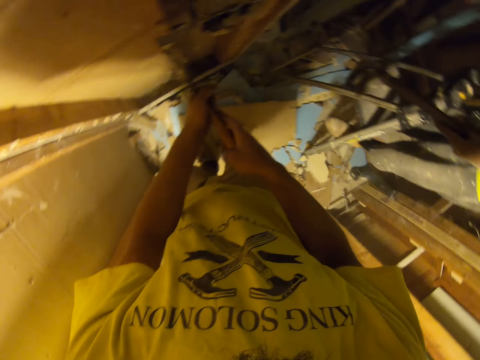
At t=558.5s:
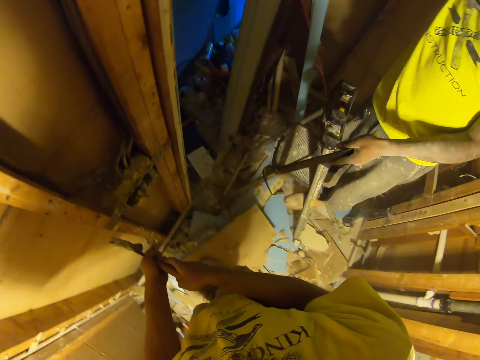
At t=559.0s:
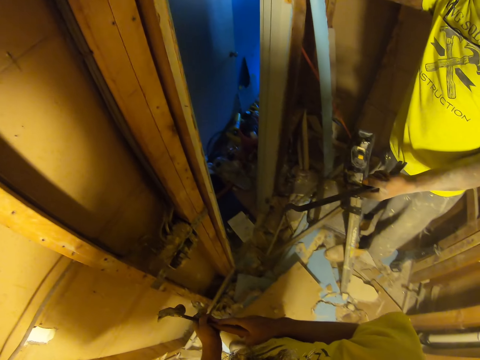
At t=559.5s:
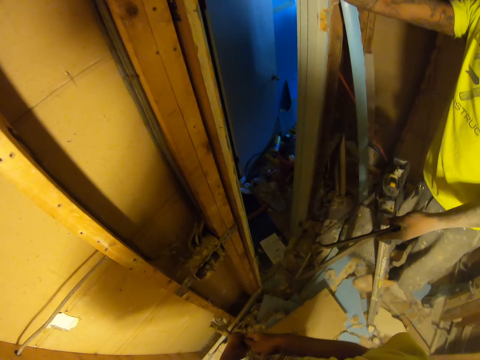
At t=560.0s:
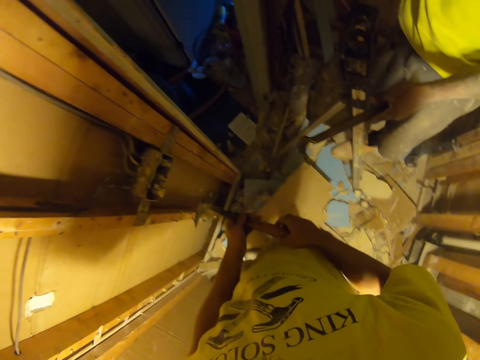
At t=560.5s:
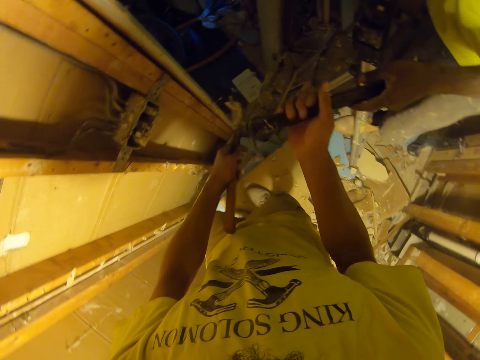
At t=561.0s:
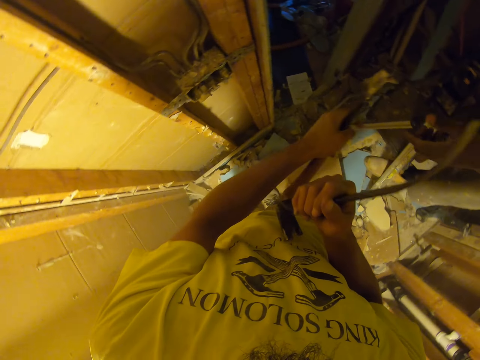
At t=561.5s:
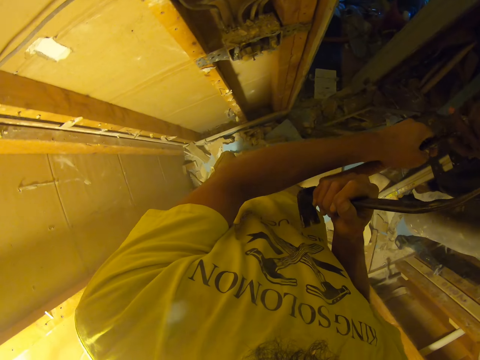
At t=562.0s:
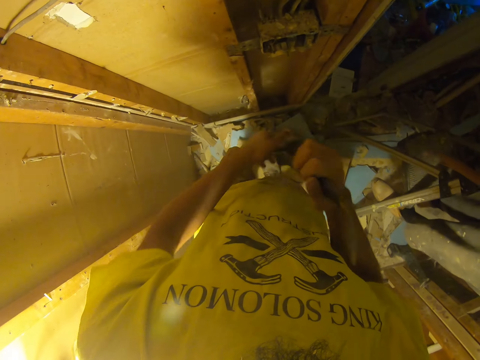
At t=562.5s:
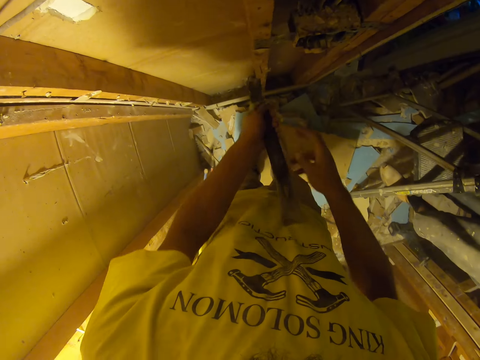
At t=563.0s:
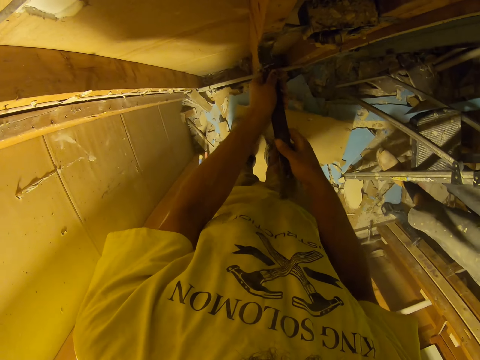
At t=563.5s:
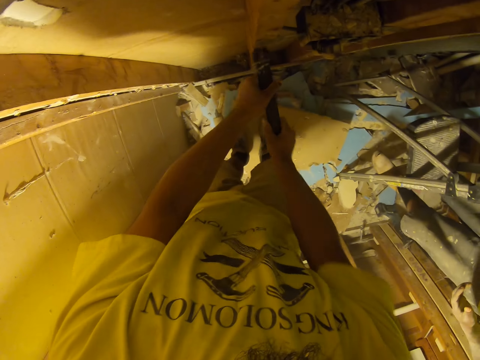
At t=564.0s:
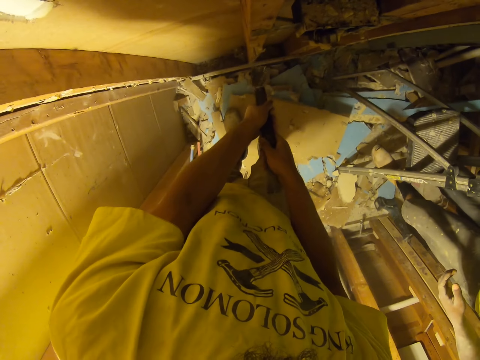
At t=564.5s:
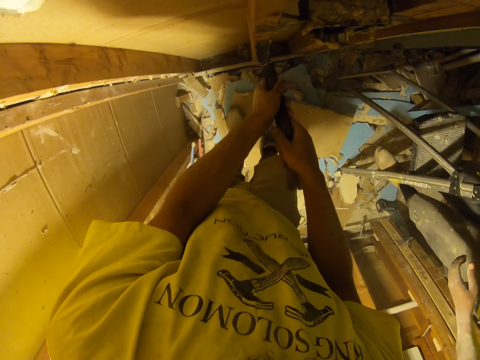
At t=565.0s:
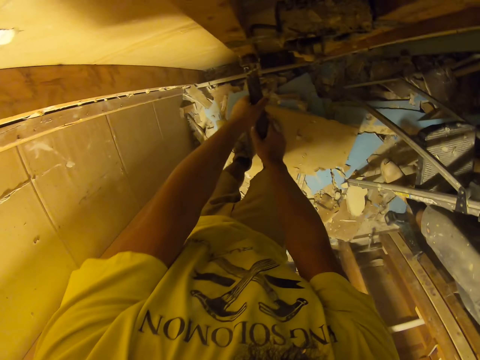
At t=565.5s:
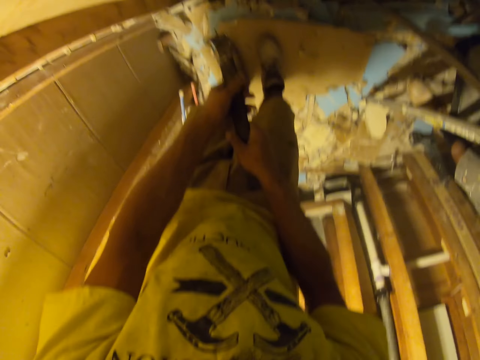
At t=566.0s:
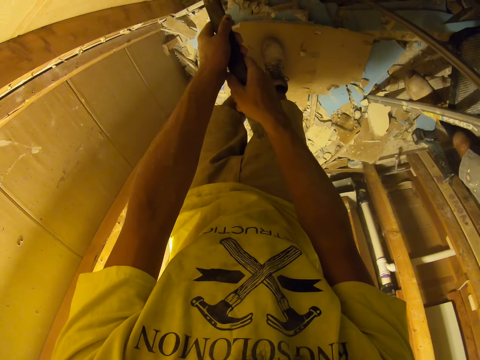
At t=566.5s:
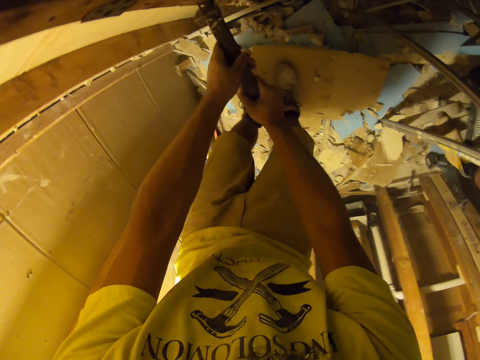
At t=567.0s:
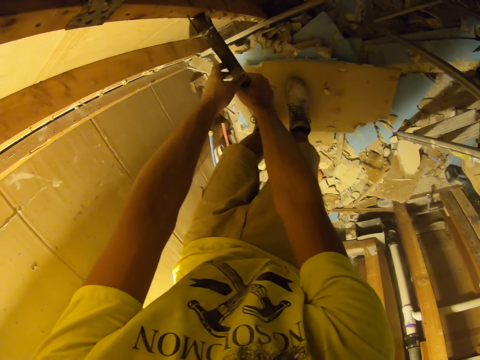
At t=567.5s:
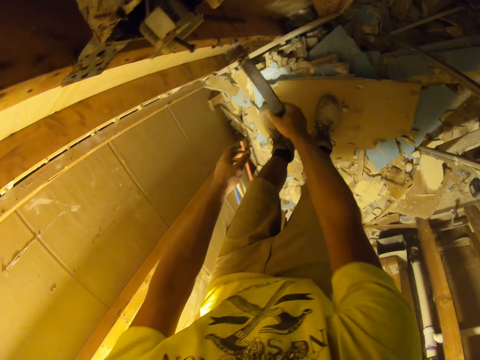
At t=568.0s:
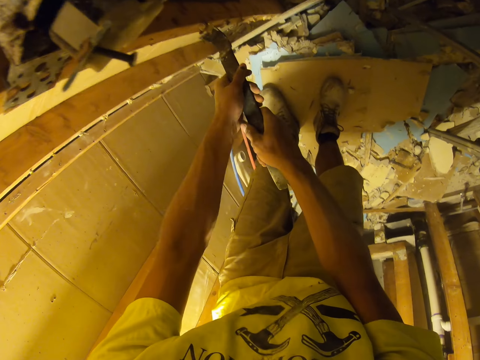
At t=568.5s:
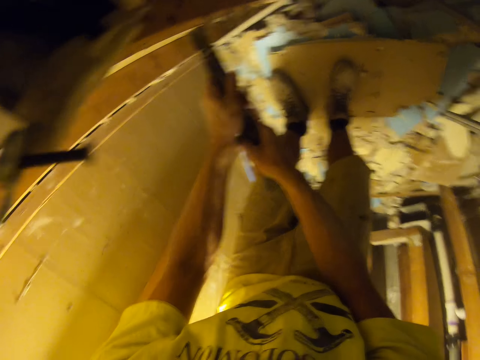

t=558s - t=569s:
The camera wearer removes a nail with a hammer. A person hands them a crow bar or claw bar. The camera wearer hands the person the hammer. They use the claw bar to pull a nail from the wood. They remove a nail with the crow bar.

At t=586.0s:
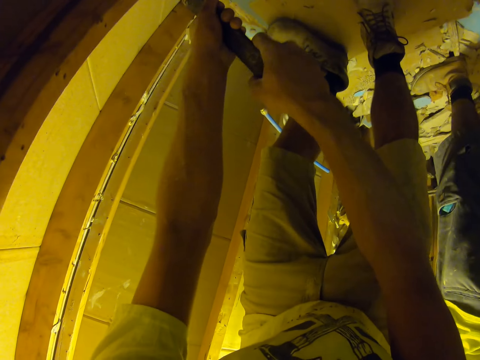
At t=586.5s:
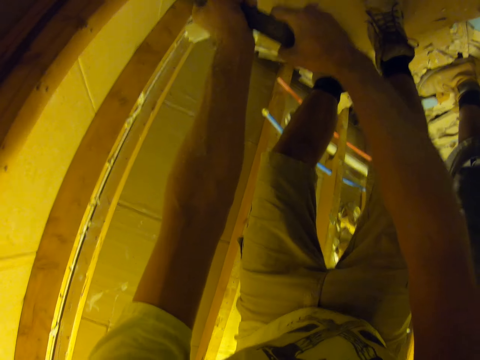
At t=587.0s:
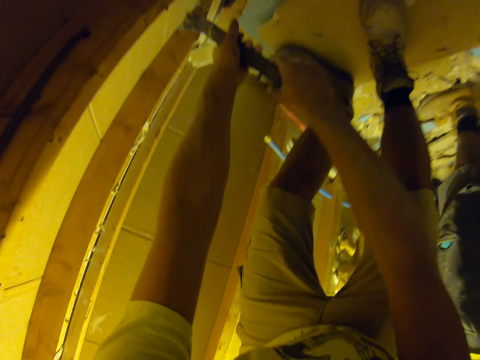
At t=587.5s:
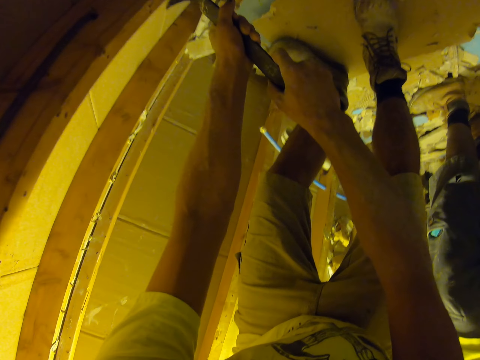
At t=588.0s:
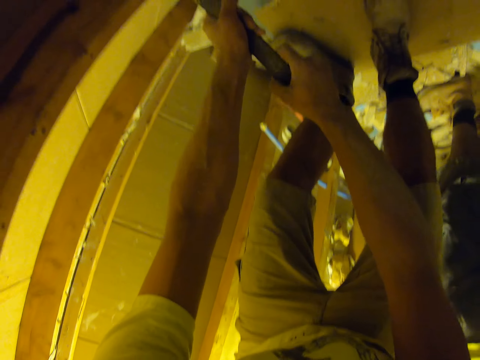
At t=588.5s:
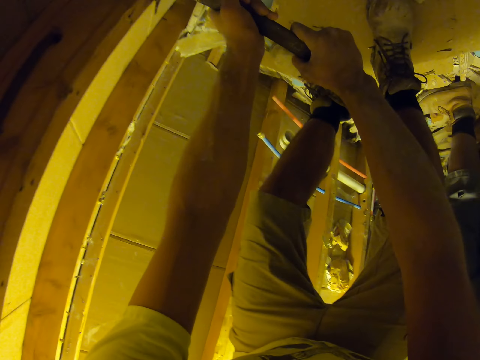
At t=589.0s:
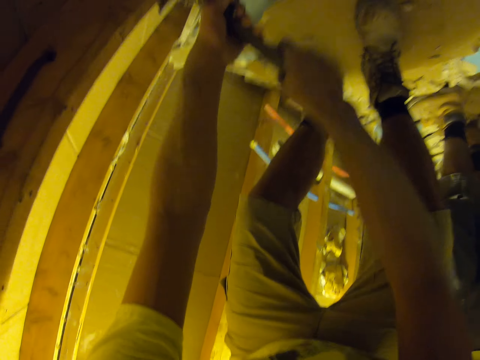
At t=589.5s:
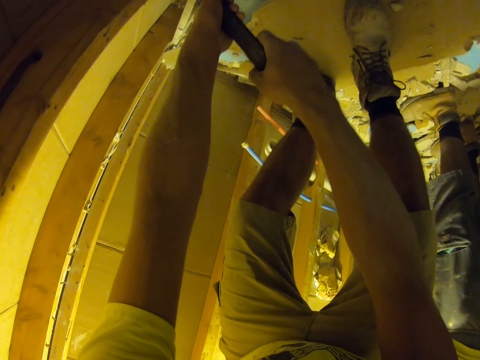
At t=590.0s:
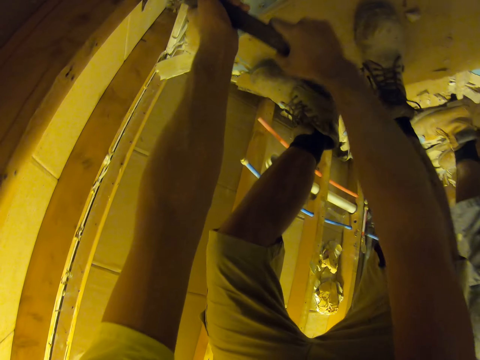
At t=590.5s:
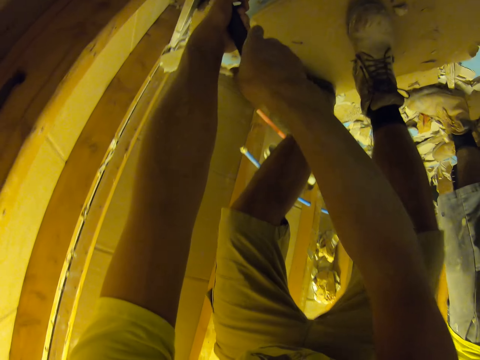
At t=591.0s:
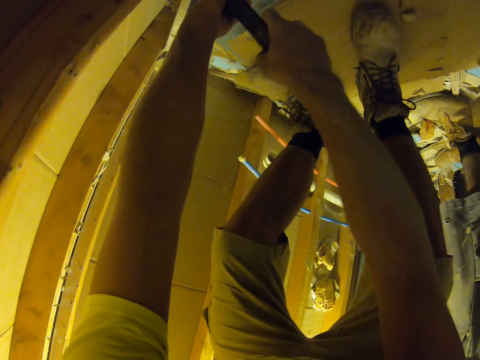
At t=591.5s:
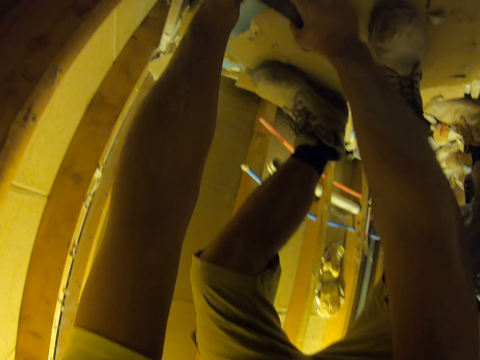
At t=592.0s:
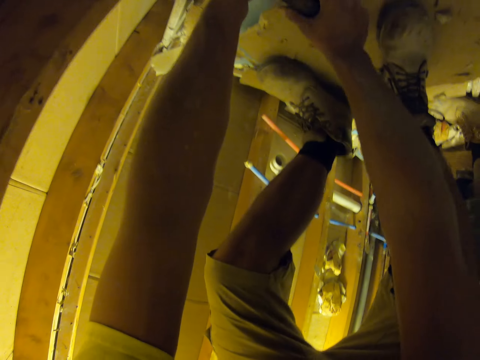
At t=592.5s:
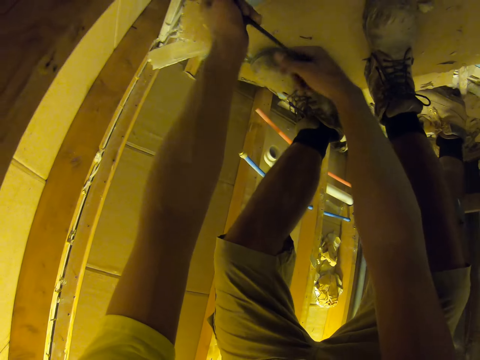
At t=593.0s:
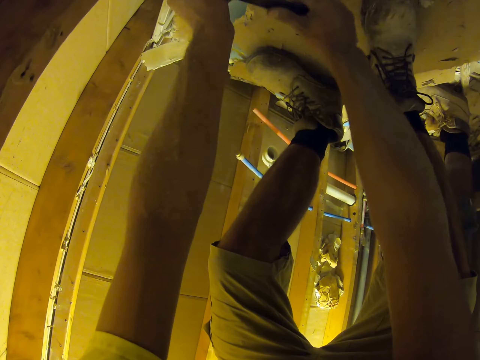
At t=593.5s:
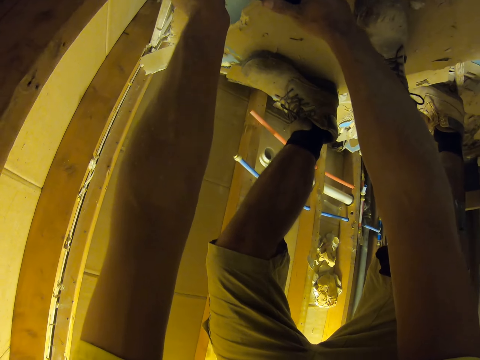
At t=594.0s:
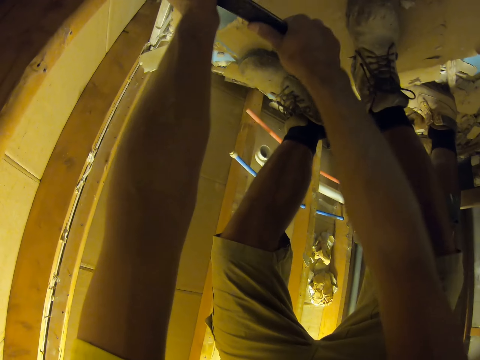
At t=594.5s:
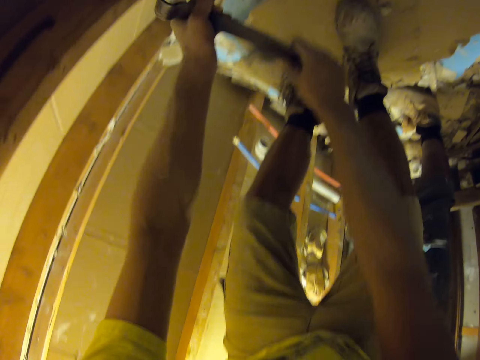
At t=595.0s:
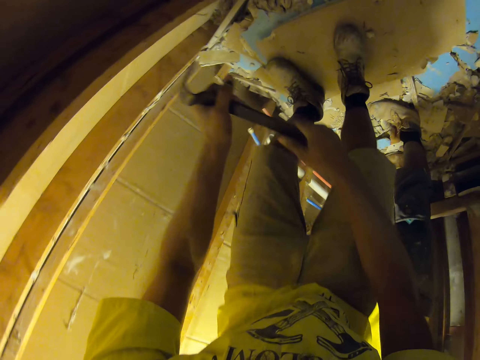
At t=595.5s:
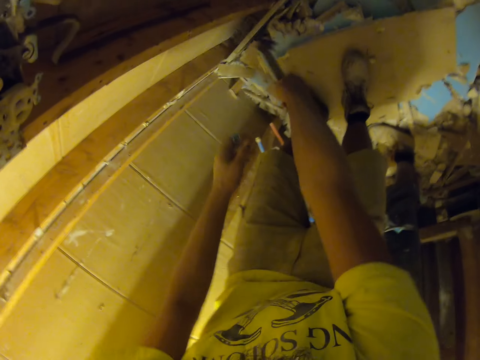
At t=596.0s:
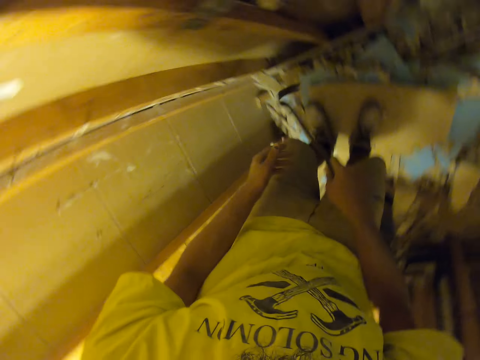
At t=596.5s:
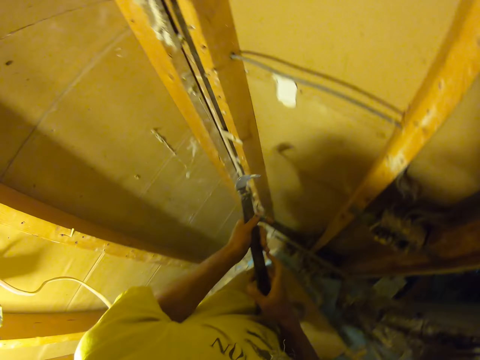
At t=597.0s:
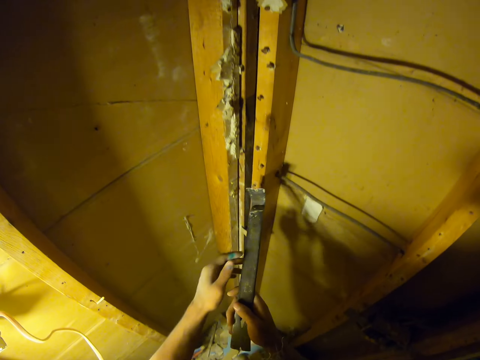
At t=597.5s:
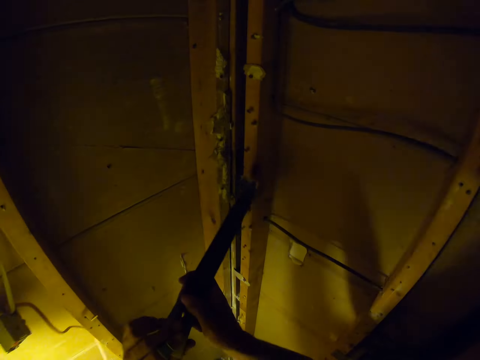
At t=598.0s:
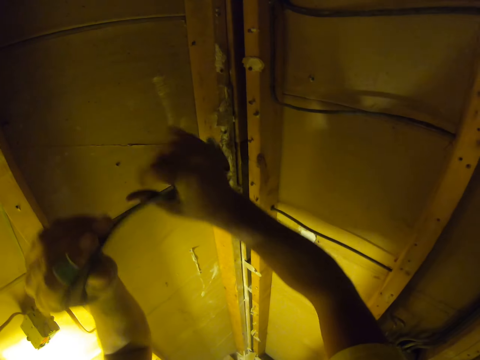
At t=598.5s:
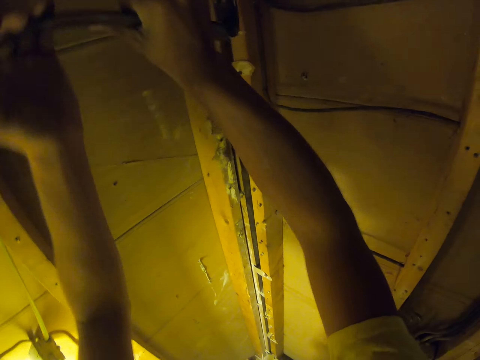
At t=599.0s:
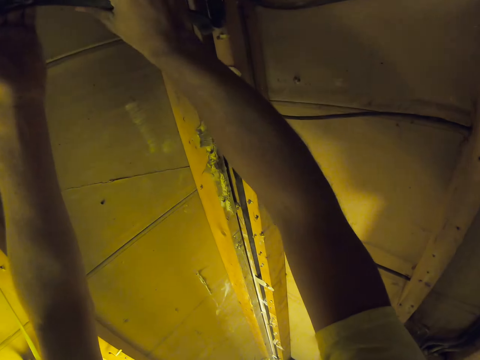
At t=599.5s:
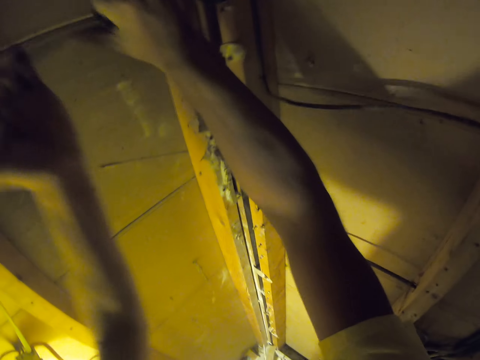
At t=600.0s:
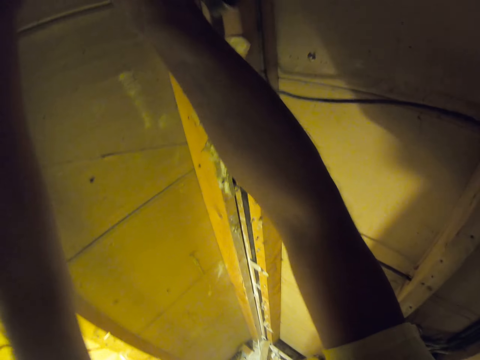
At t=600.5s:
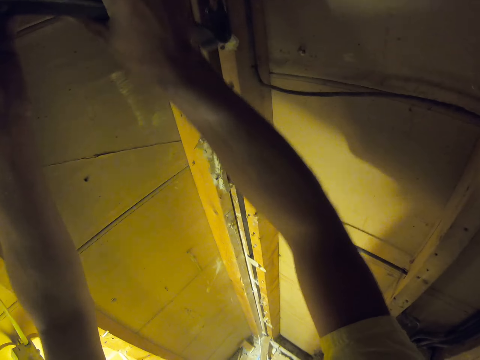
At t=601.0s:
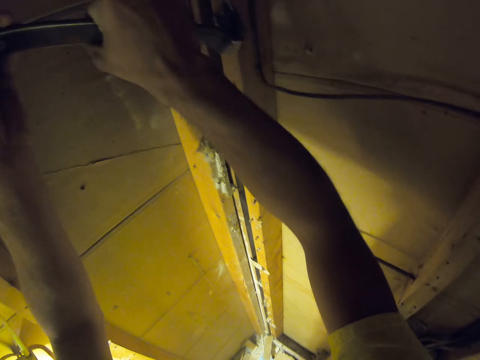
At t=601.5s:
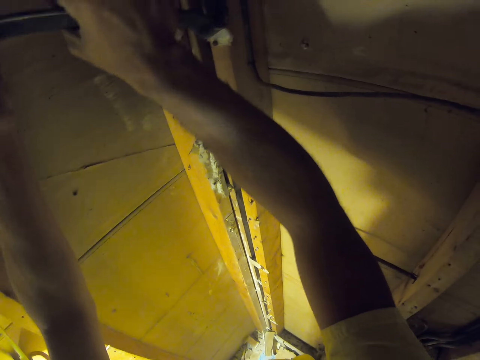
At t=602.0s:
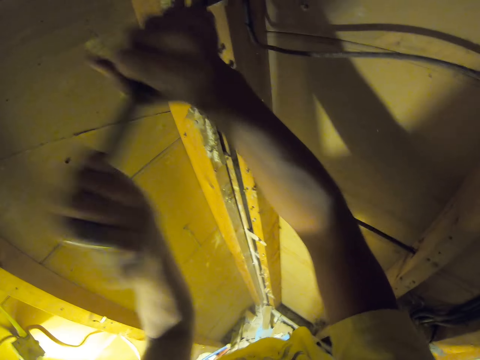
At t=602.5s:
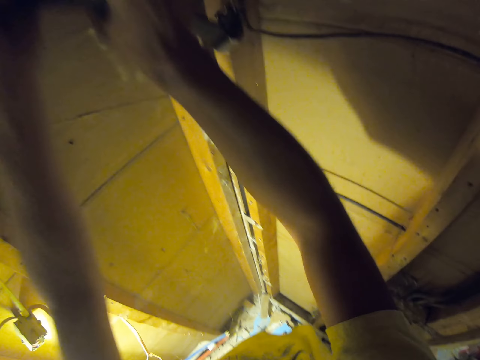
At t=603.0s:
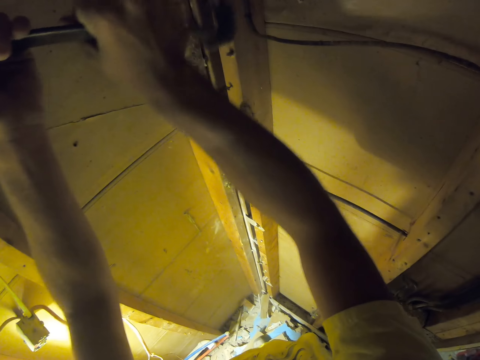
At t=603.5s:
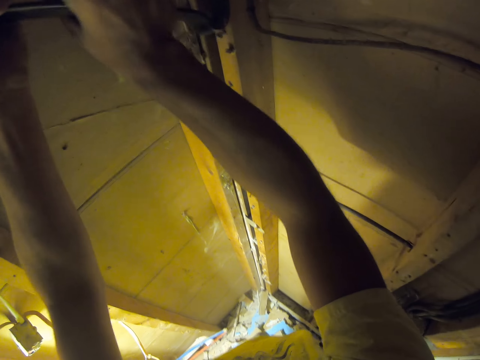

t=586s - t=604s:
The camera wearer removes a nail with a crow bar. They do it repeatedly.
